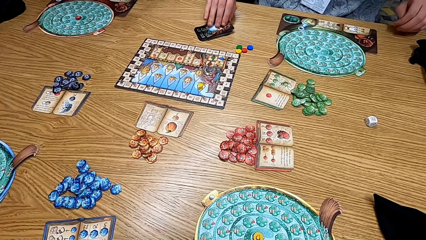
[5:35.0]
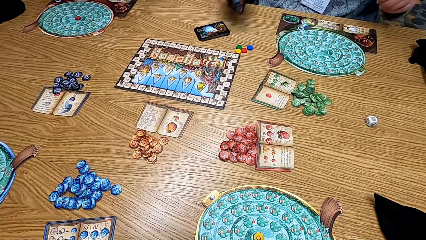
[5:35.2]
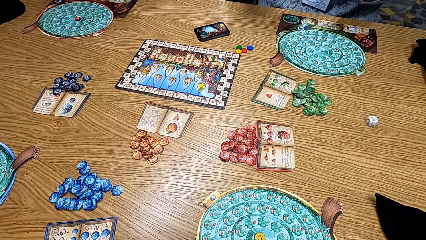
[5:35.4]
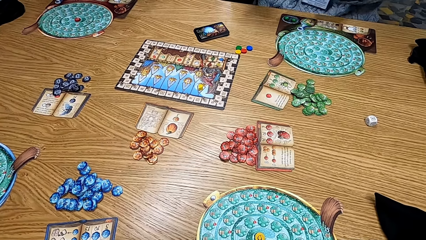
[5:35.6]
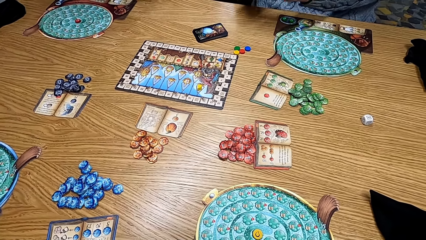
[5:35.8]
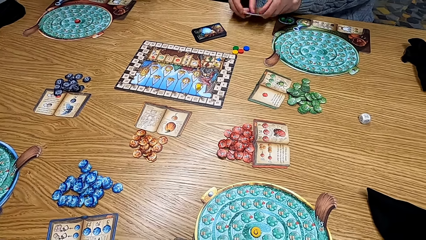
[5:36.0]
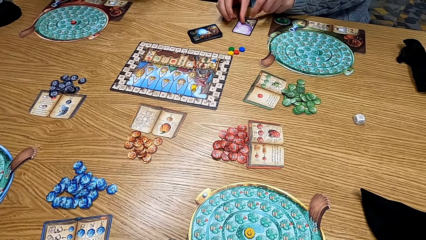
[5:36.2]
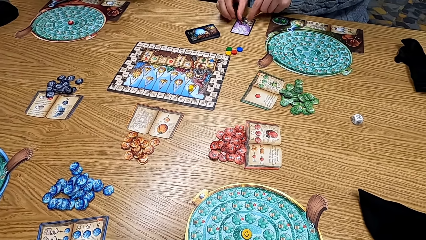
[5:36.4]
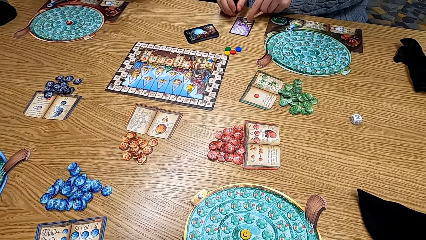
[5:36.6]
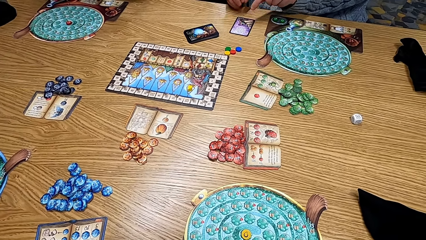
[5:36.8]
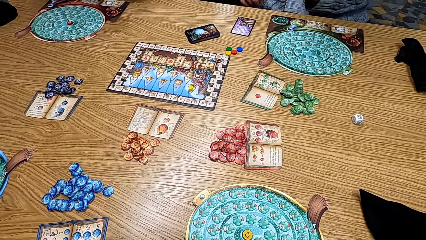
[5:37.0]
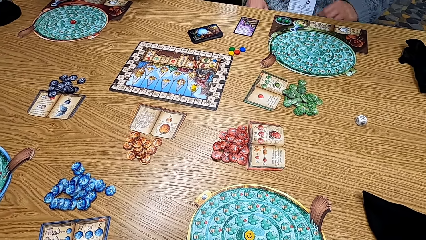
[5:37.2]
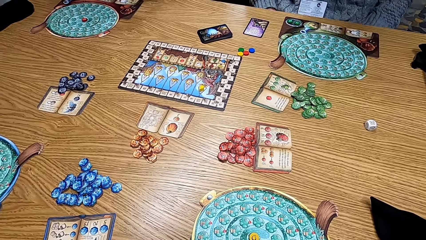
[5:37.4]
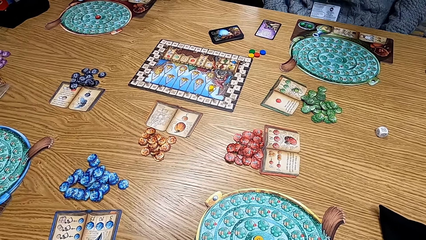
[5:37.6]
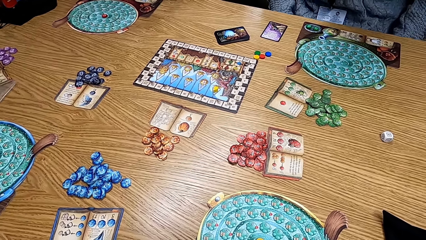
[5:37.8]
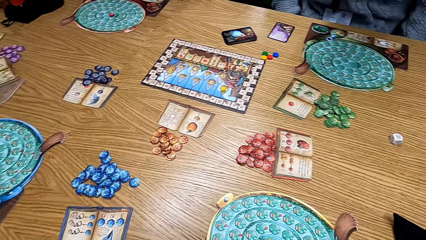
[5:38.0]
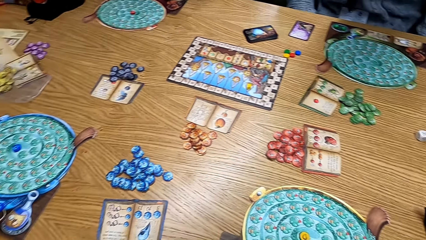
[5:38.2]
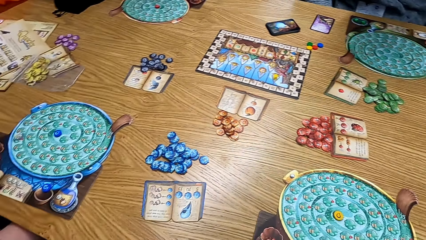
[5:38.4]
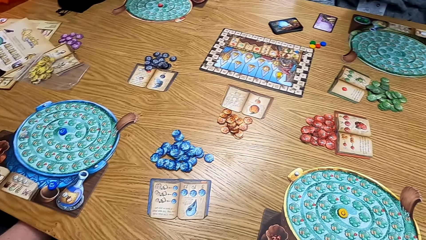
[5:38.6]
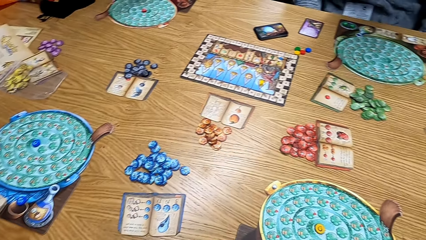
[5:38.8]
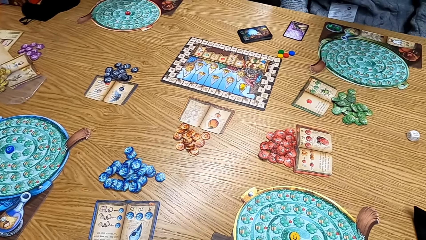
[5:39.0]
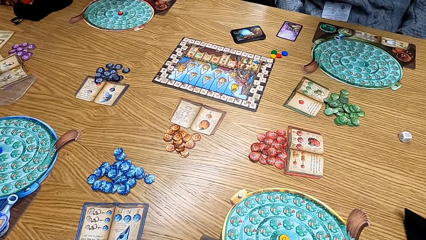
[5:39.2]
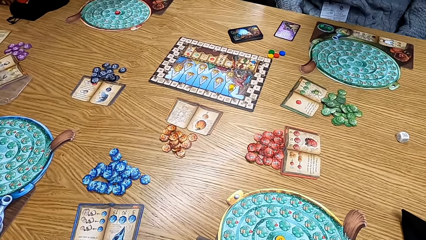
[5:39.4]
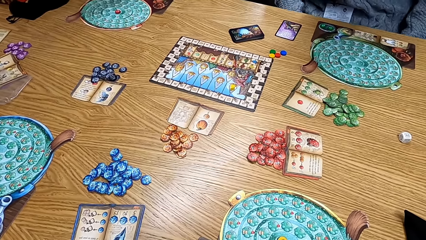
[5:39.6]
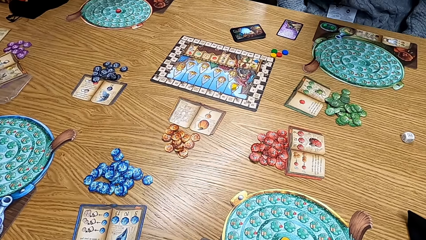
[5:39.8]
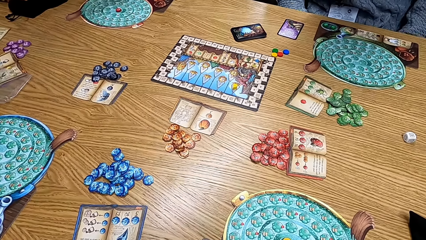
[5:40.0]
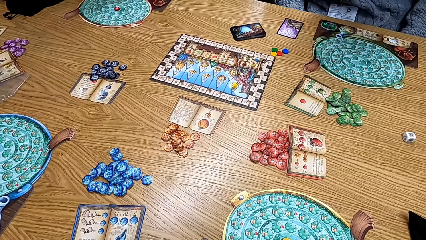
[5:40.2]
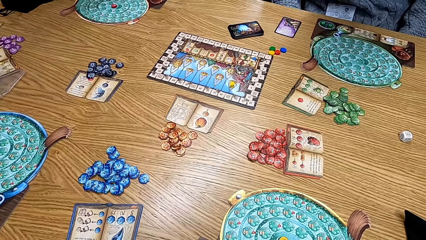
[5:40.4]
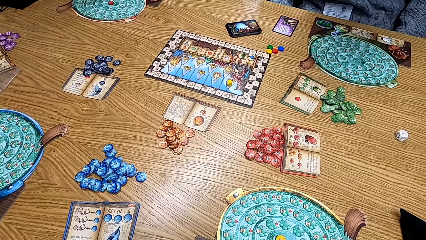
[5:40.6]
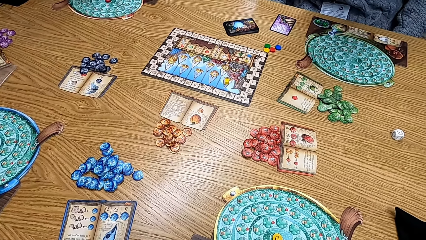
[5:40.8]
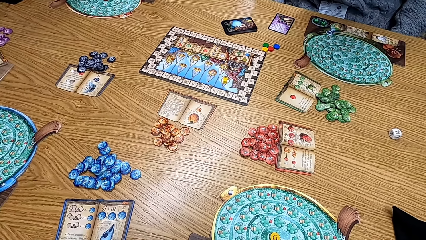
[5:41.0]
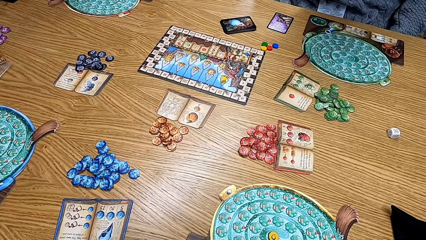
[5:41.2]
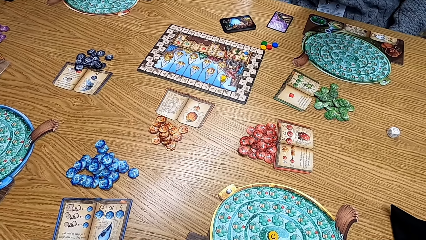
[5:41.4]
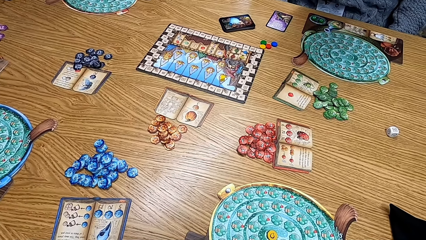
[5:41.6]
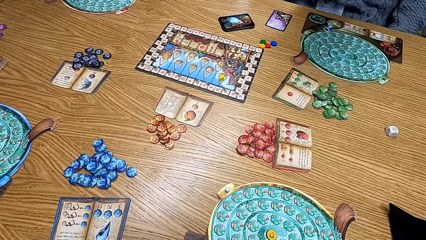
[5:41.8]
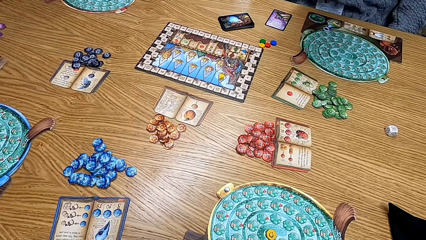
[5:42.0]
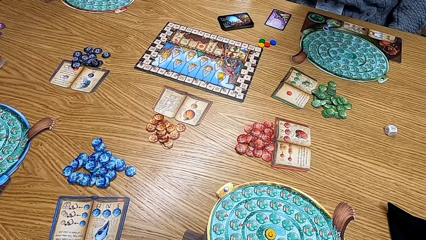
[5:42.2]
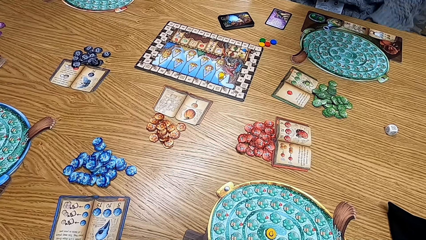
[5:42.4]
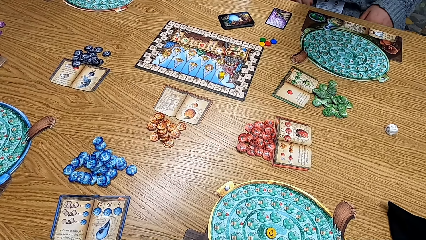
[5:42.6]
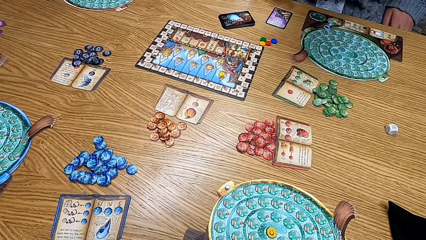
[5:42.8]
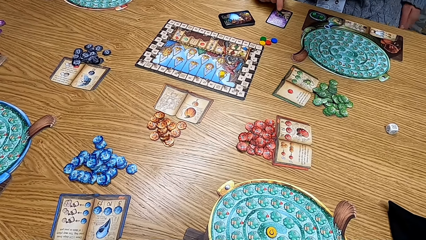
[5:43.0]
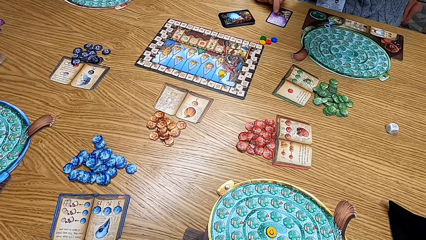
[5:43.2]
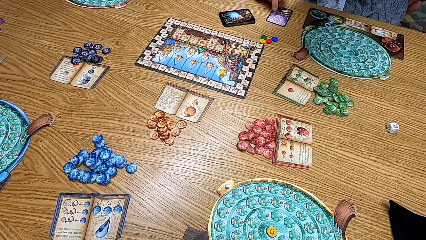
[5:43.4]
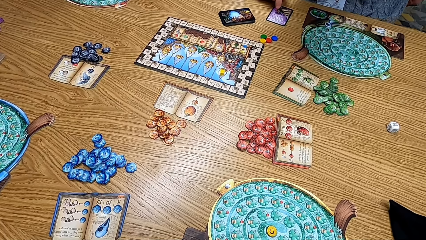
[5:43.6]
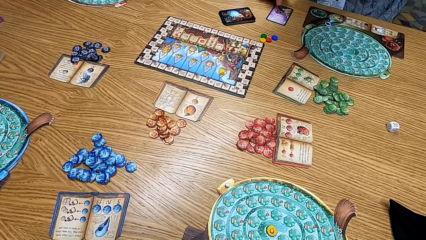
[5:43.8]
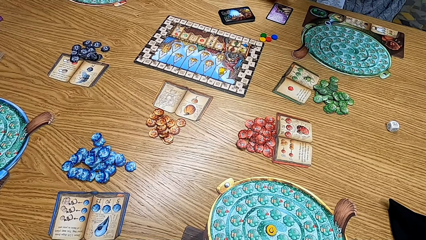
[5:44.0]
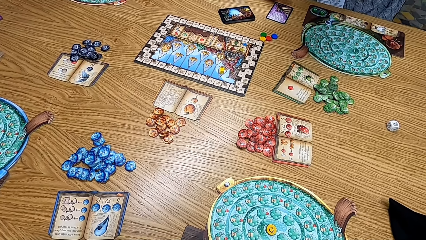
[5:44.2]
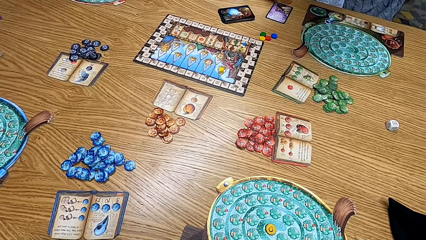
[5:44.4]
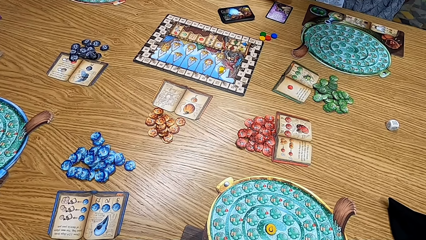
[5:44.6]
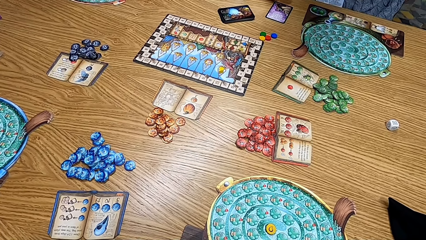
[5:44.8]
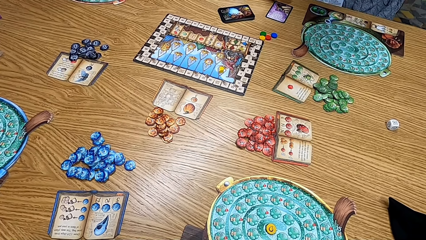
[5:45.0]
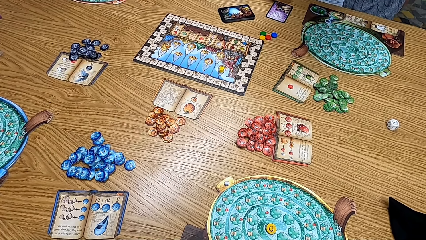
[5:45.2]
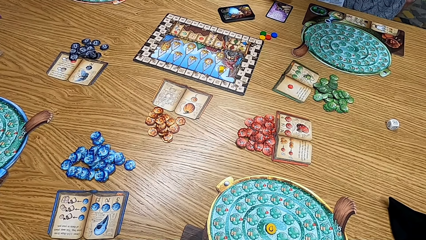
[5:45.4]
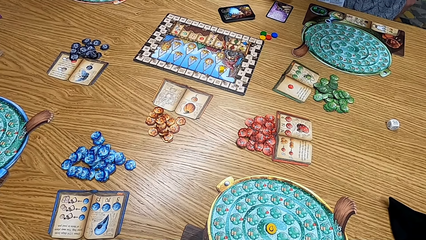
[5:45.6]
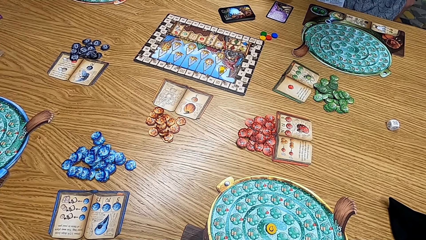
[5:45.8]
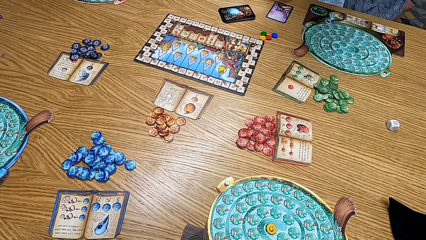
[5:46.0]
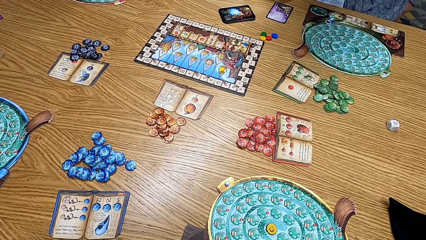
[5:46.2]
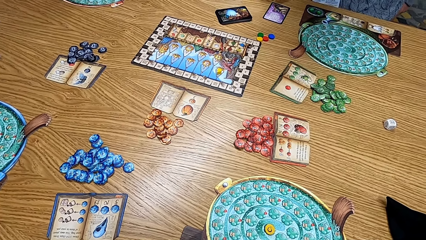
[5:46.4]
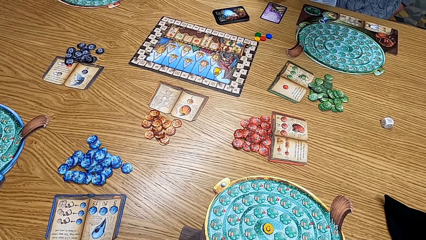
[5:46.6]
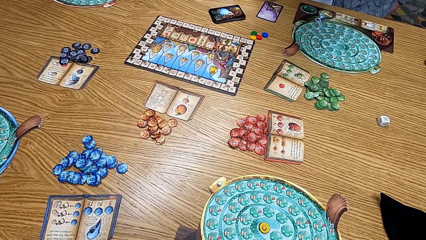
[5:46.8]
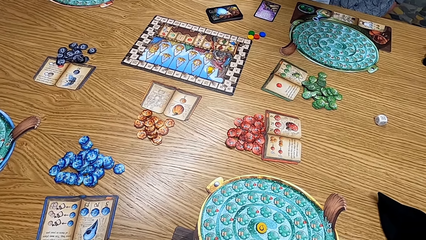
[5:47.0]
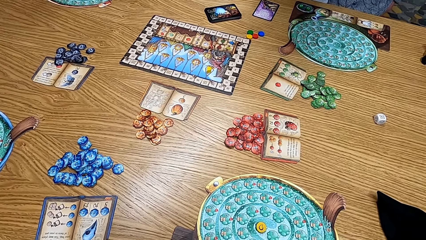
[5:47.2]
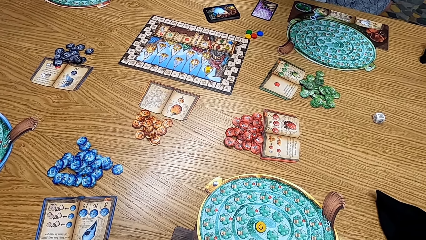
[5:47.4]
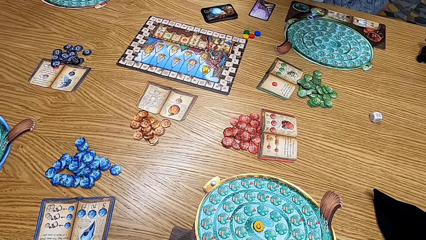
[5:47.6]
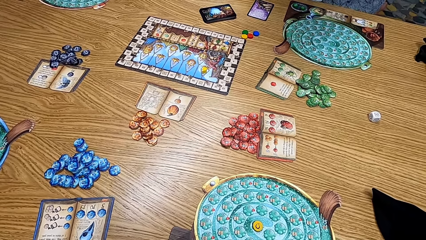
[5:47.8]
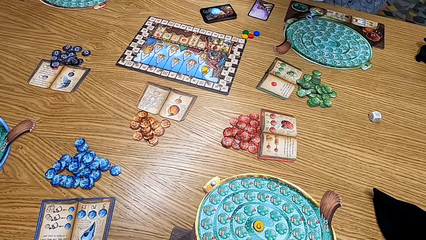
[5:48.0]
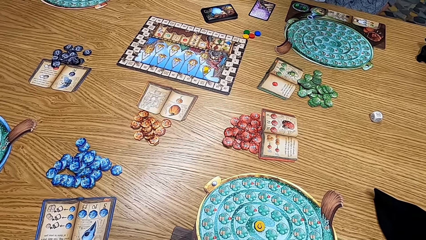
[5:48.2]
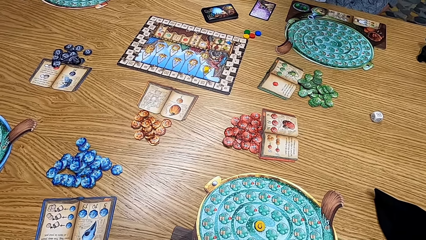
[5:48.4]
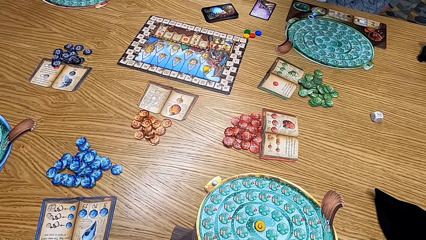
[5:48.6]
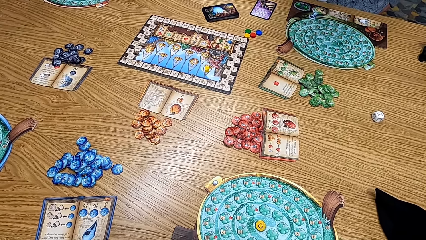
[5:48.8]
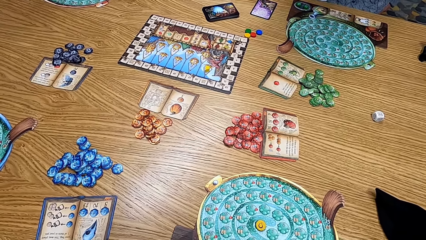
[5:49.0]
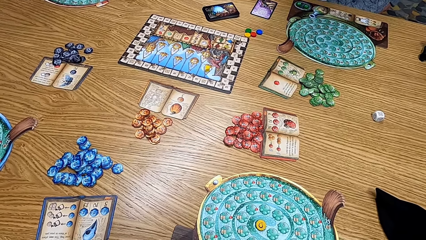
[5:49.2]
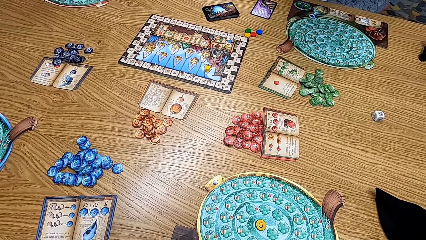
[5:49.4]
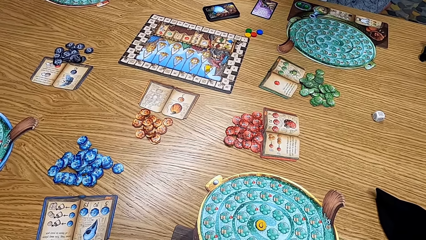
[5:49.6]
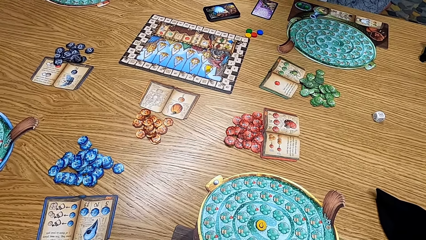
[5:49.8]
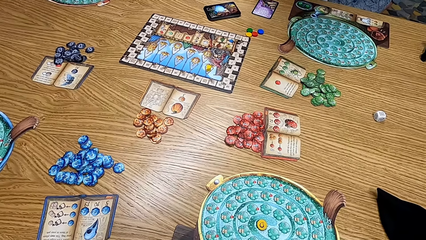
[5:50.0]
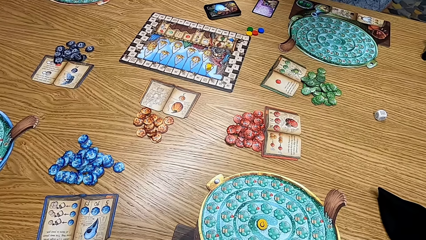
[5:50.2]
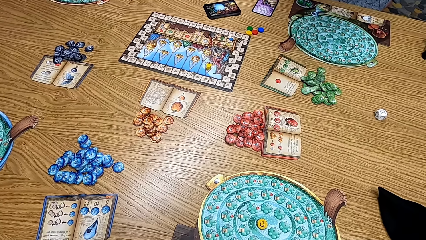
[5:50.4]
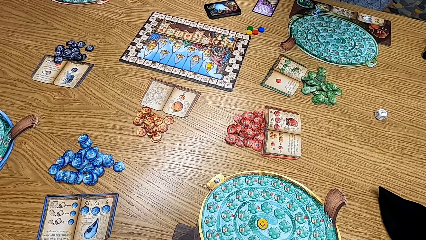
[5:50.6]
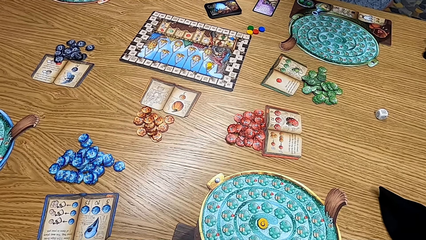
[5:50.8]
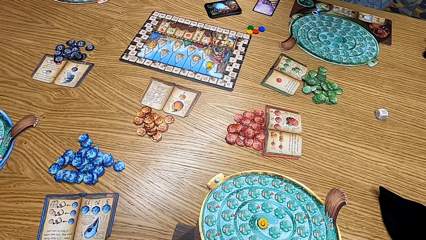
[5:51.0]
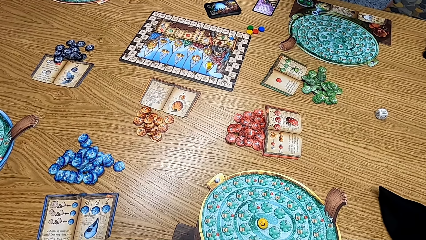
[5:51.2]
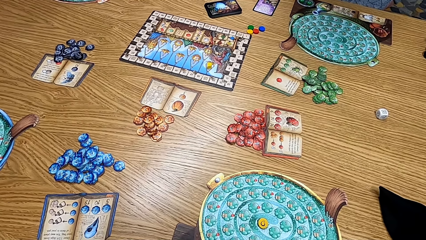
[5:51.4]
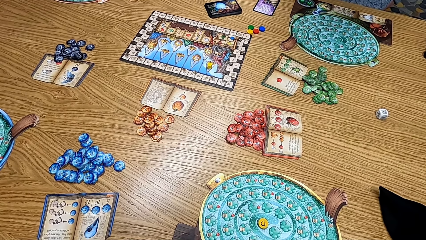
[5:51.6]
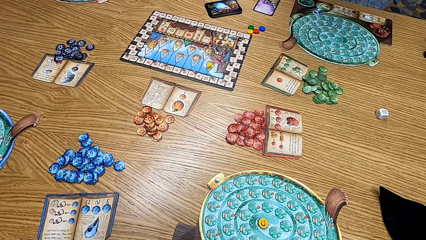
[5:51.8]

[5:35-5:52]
A man picks up the card. The man plays the board game. The man puts the card on the table. The camera wearer looks at the table. The man points at the cards.
